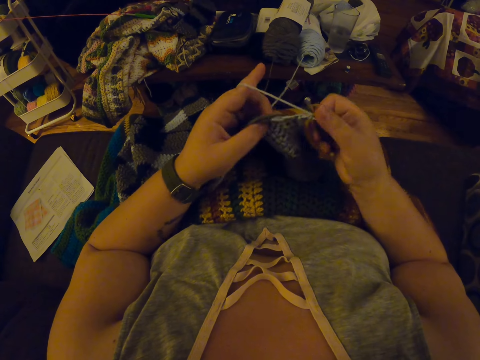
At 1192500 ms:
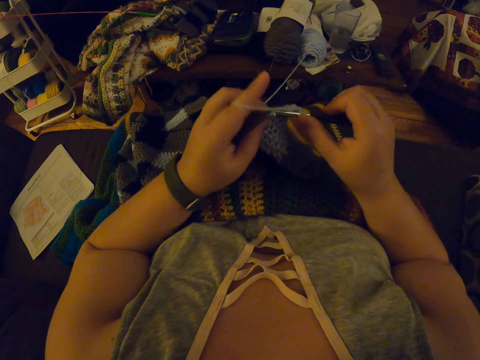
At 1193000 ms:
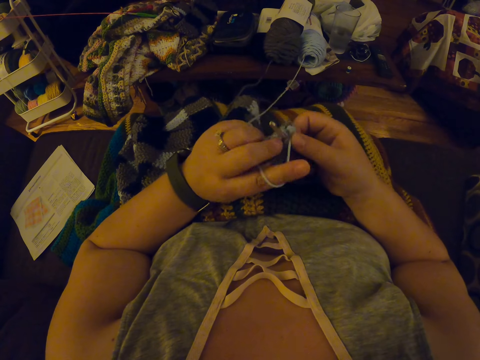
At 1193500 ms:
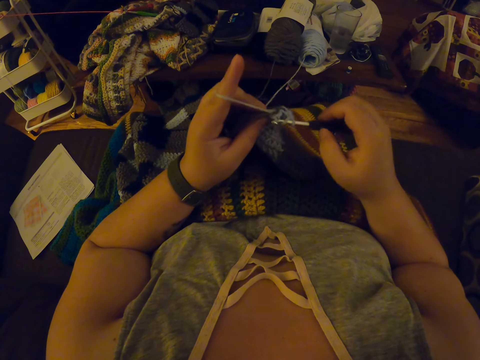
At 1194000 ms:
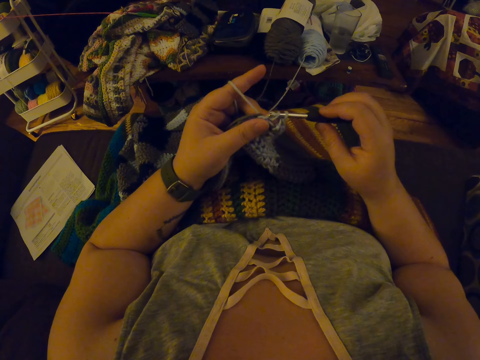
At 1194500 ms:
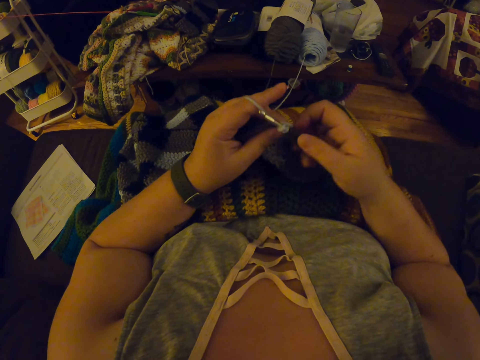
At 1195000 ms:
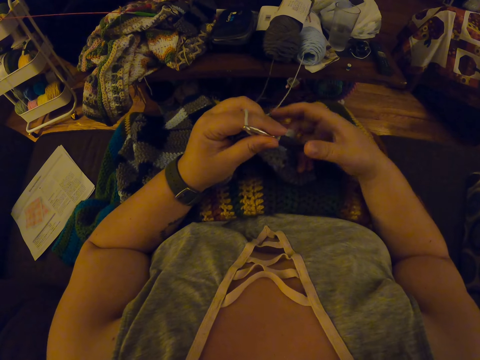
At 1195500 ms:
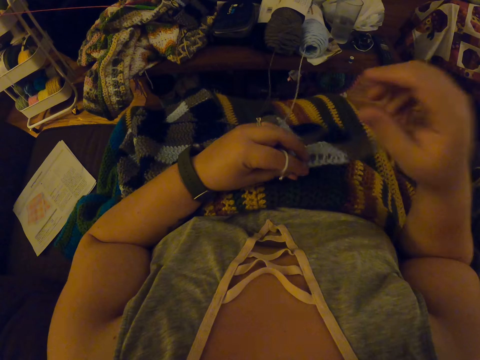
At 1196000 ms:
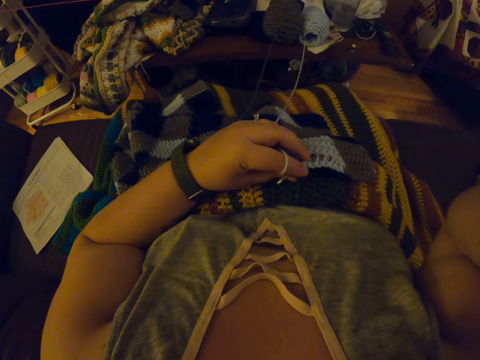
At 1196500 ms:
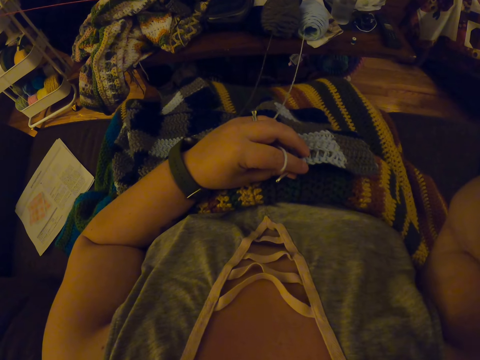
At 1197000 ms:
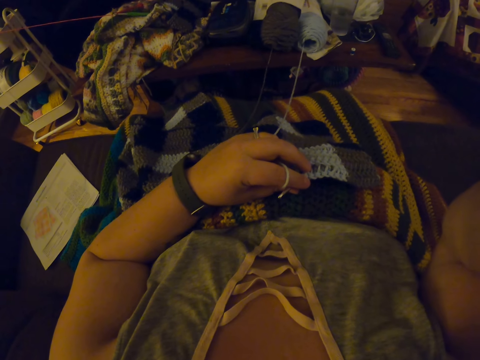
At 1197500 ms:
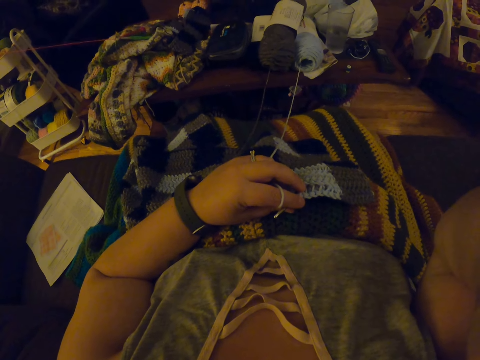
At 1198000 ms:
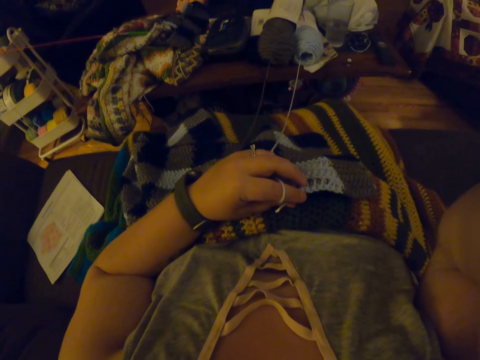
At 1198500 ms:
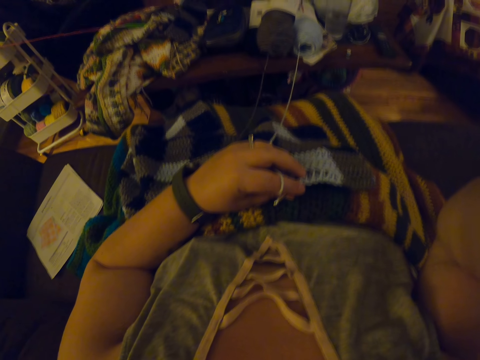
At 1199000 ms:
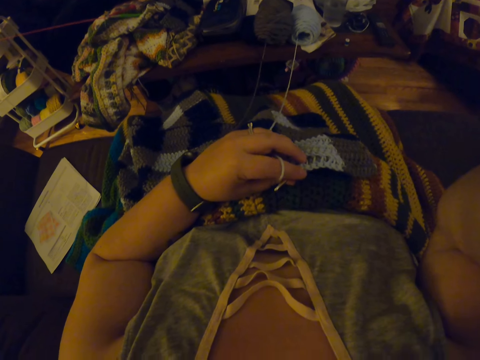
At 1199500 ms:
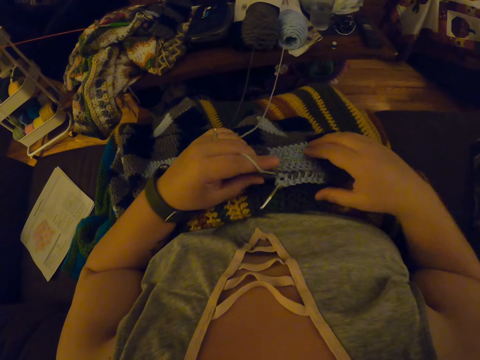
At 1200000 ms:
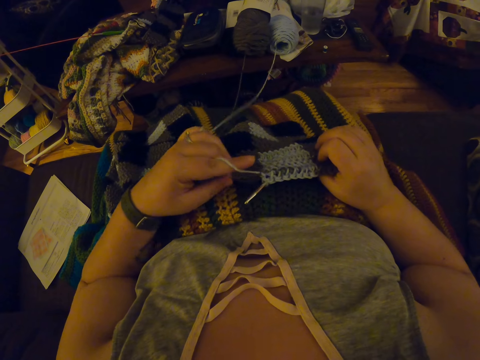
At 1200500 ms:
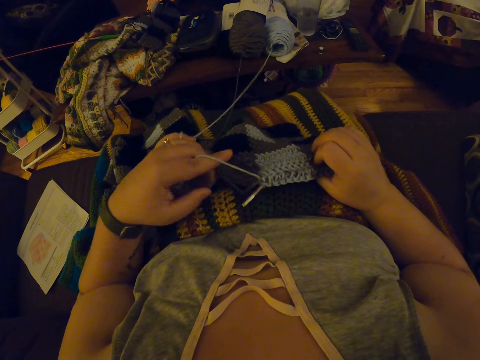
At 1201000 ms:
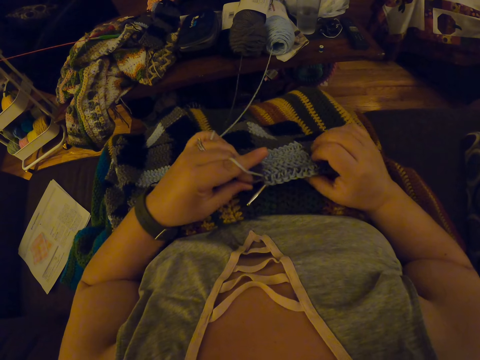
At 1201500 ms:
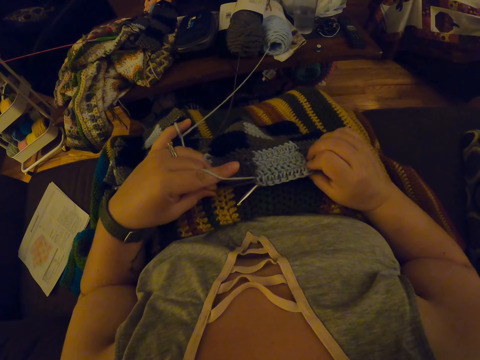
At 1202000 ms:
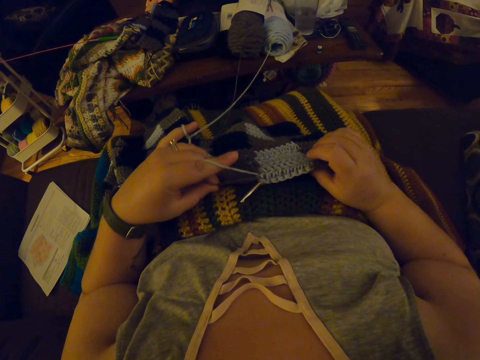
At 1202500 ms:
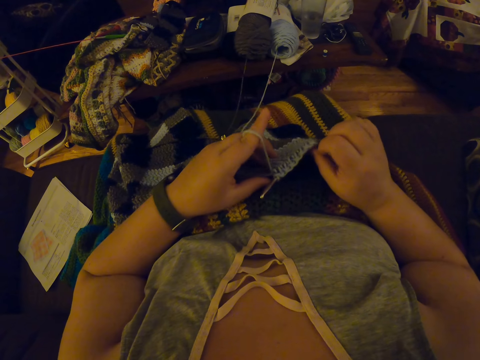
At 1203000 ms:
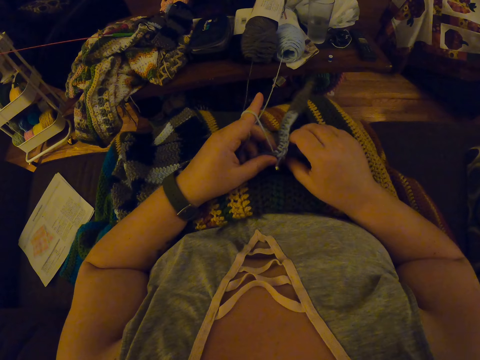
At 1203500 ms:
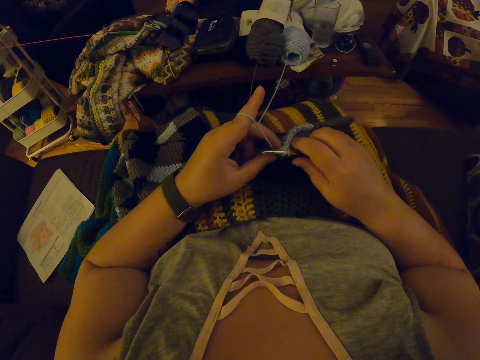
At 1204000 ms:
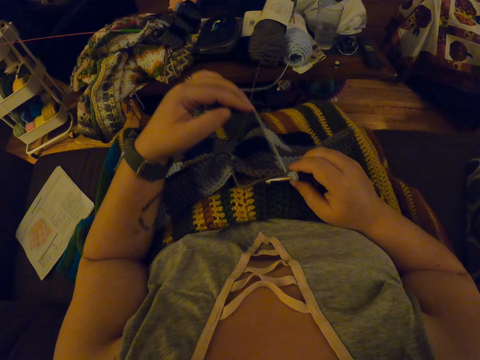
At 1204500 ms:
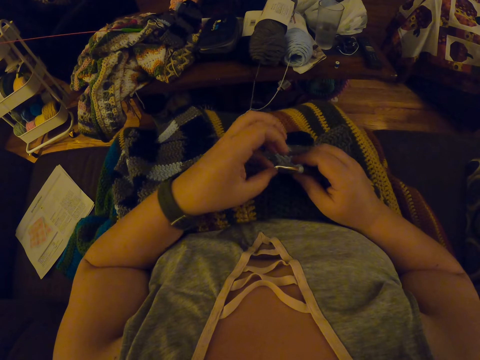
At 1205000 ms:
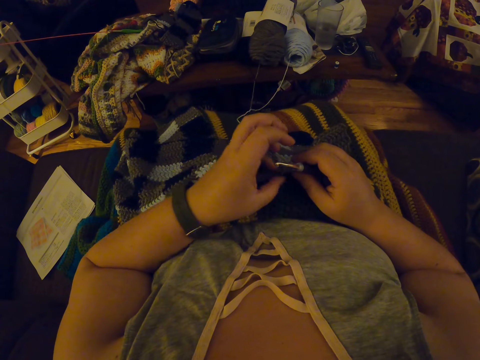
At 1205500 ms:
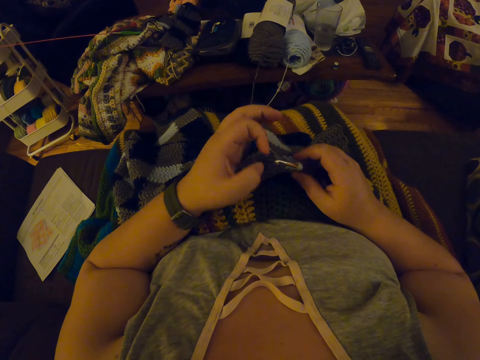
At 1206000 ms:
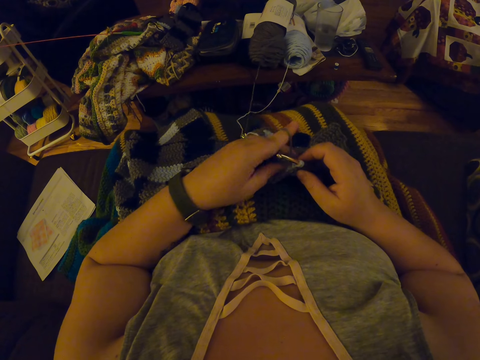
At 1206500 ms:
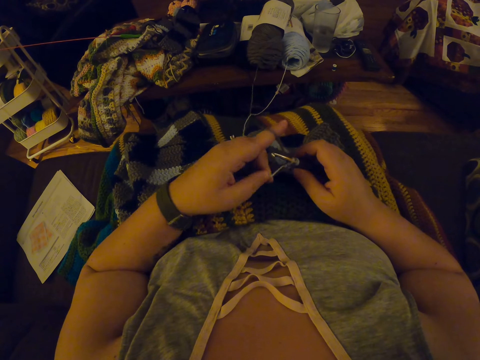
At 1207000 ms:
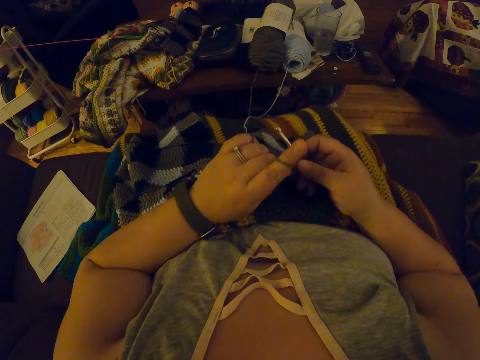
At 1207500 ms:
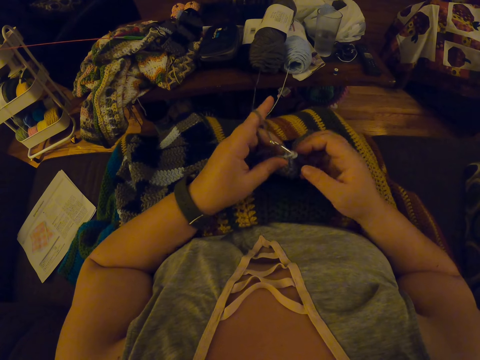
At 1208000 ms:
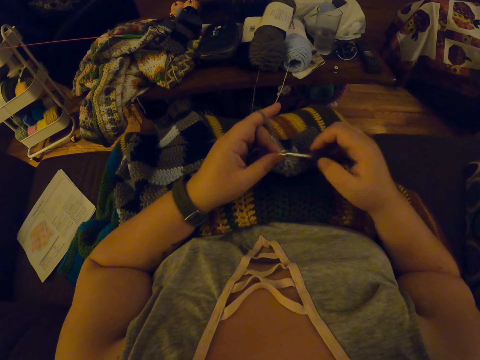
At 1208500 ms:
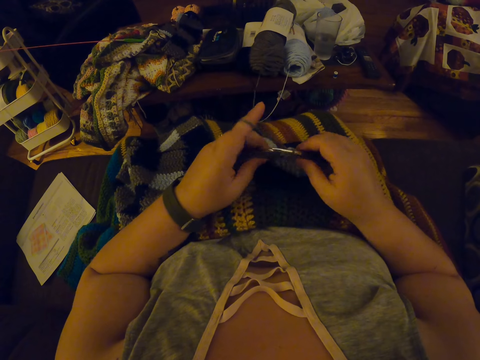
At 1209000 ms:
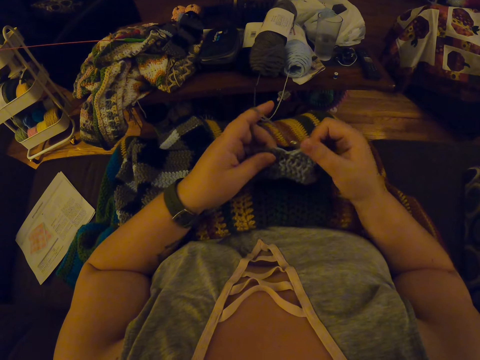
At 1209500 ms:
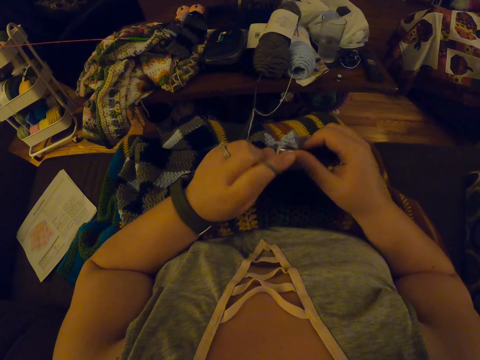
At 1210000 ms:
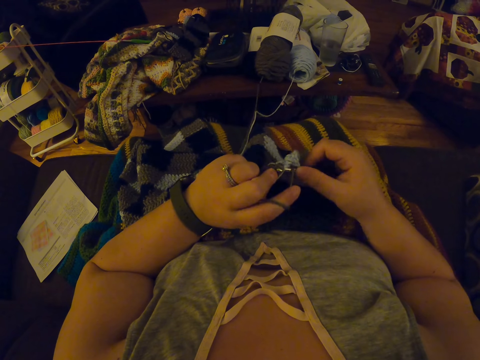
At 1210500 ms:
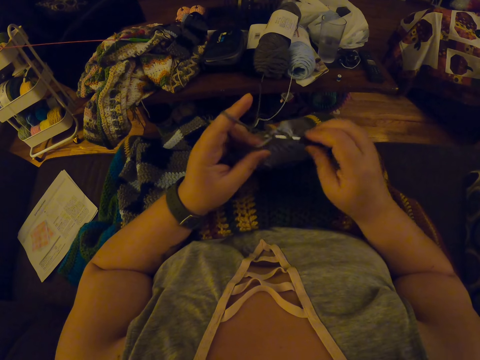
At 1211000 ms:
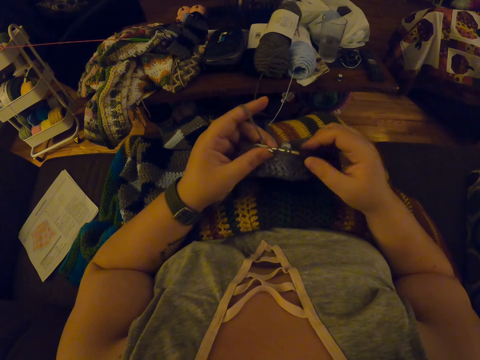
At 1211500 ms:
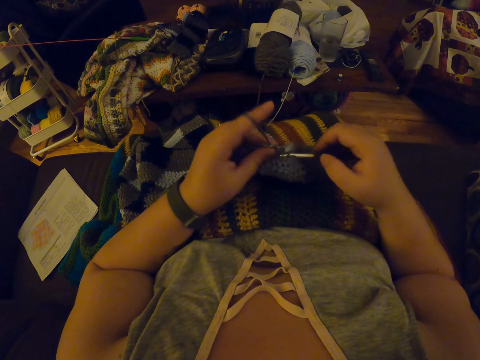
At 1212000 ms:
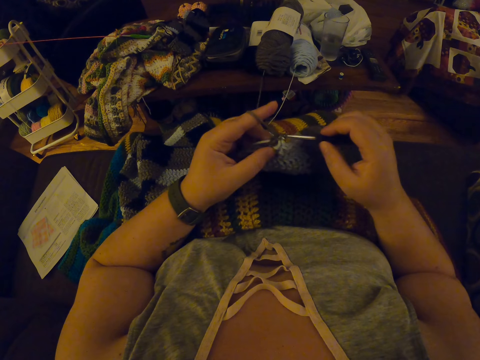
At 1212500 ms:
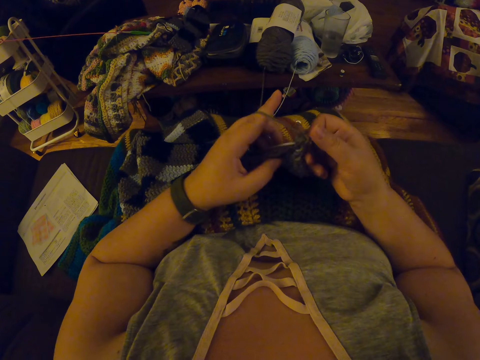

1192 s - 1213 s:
The camera wearer passes the crochet hook in her right hand to her left hand. She adjusts the fabric with her right hand. She flips the piece of knitted fabric on a lap. She touches her face with her right hand. She drops the crochet hook in her left hand on her lap. She pulls the yarn inside the fabric with her left hand. She straightens a knitting thread from the piece of knitted fabric. She picks up the crochet hook from her lap with her right hand. She adjusts the knitted fabric on the lap. She drops the yarn in her left hand on her lap again. She pulls out the knitting thread from the piece of knitted fabric. She twists the yarn around her left hand again. She continues crocheting with the yarn.

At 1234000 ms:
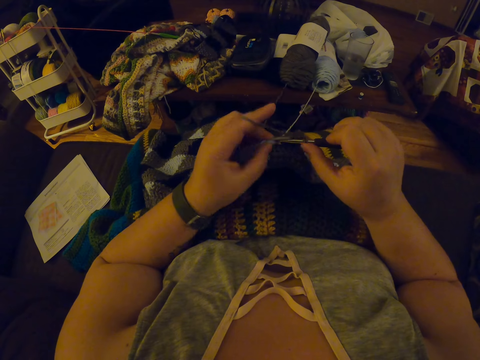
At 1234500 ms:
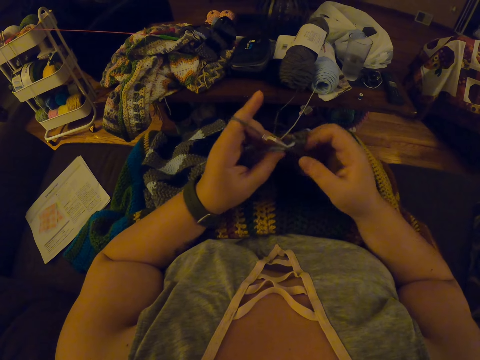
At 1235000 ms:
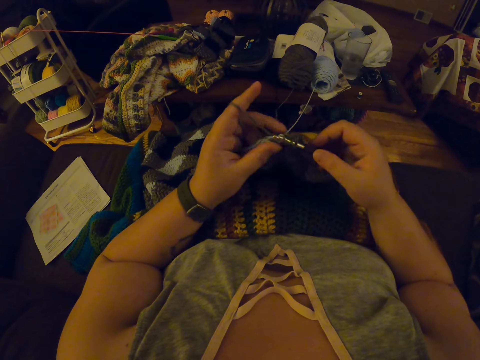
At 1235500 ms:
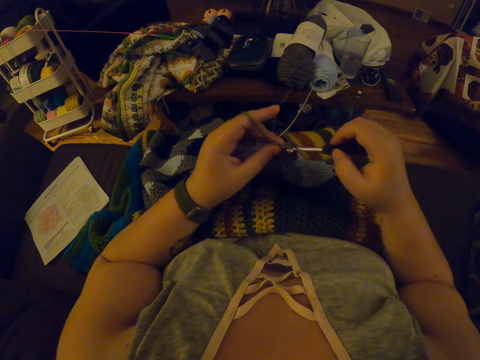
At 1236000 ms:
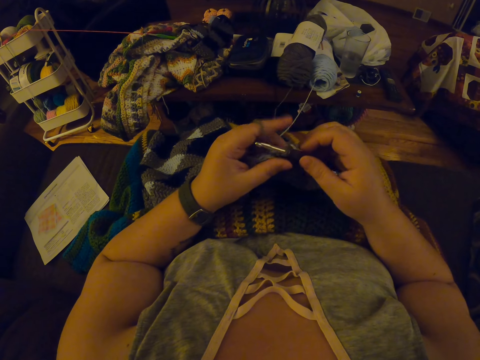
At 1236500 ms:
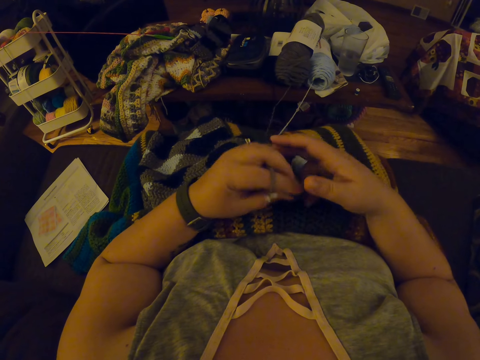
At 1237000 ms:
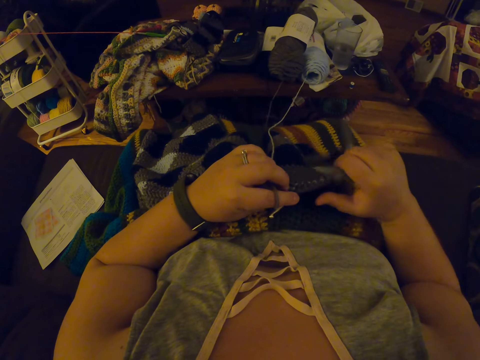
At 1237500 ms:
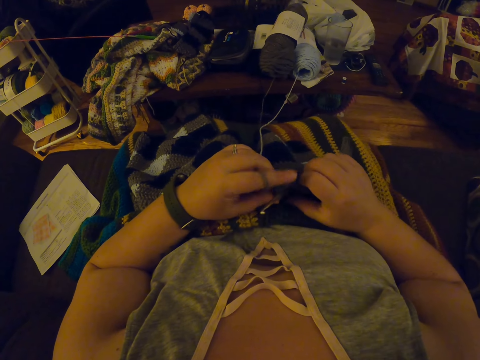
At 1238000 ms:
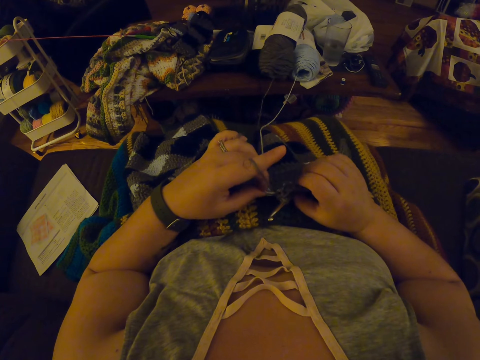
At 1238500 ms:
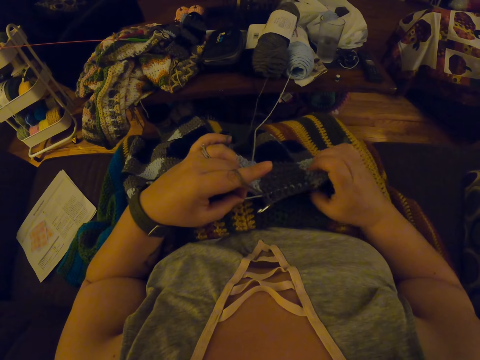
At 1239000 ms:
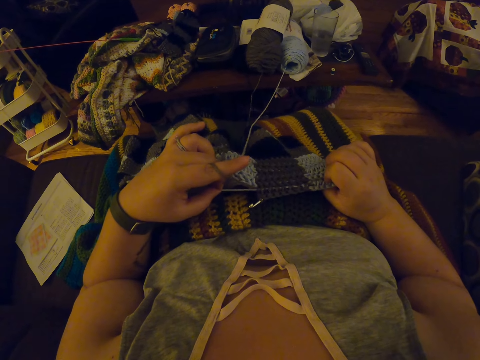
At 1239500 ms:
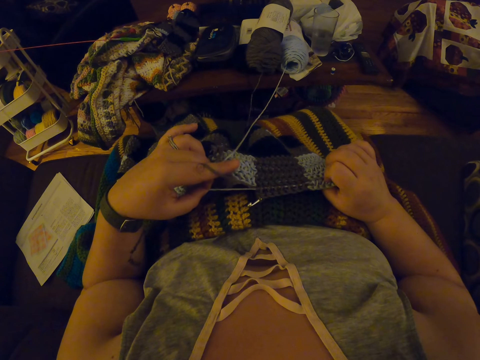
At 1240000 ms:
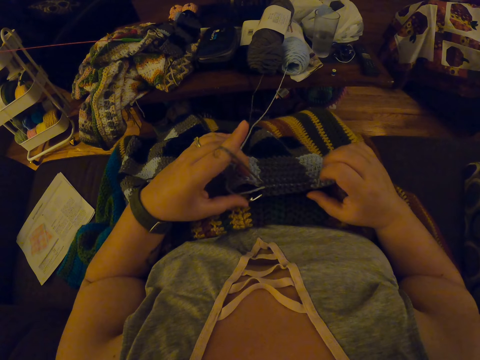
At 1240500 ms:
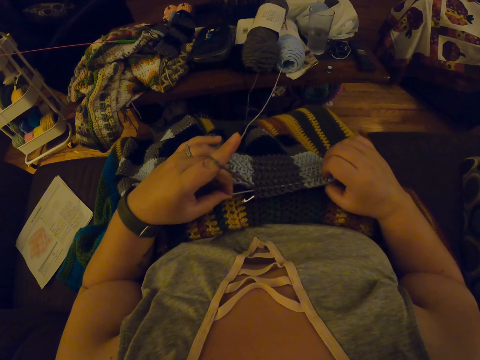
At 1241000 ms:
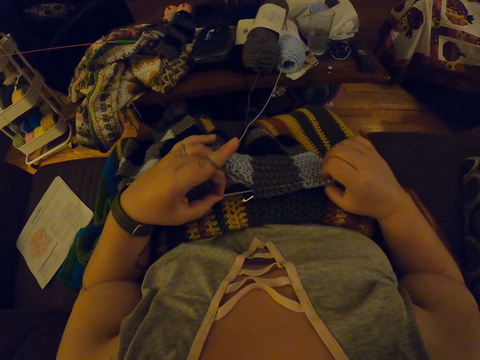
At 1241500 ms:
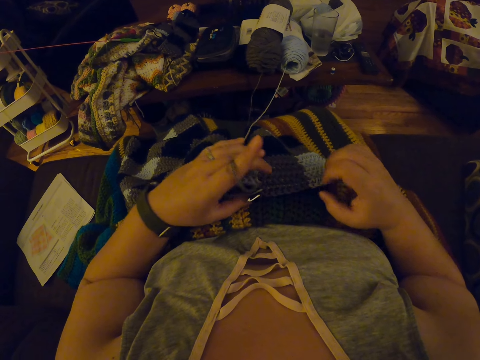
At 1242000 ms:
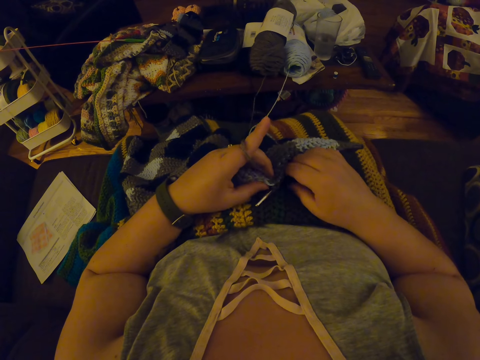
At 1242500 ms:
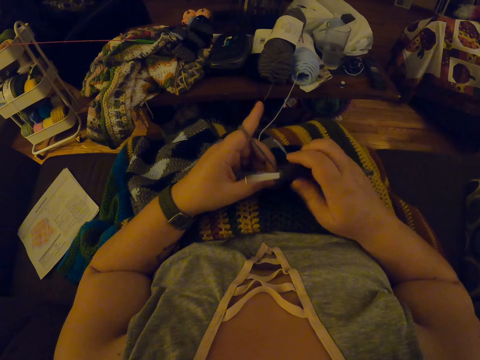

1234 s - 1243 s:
The camera wearer passes the crochet hook in her right hand to her left hand. She adjusts the fabric on a lap with her right hand again. She drops the crochet hook in her left hand on her lap. She pulls the yarn inside the fabric with her left hand. She picks up the crochet hook from her lap with her right hand.
